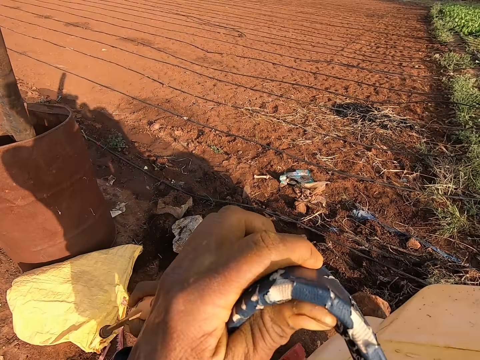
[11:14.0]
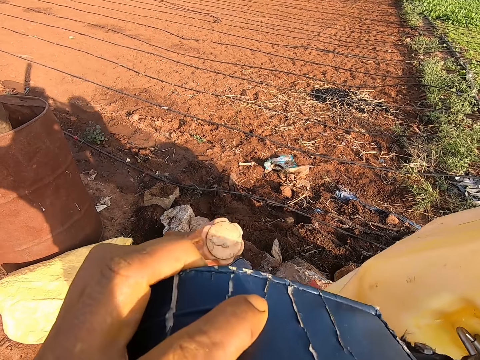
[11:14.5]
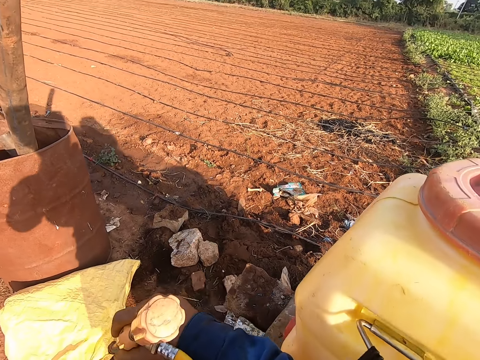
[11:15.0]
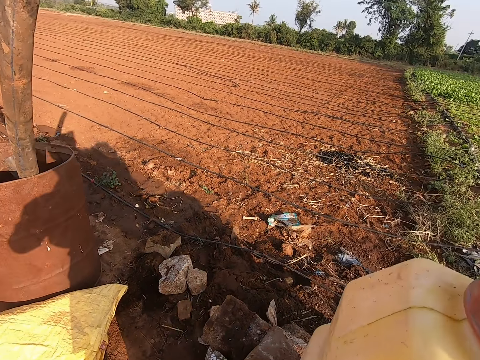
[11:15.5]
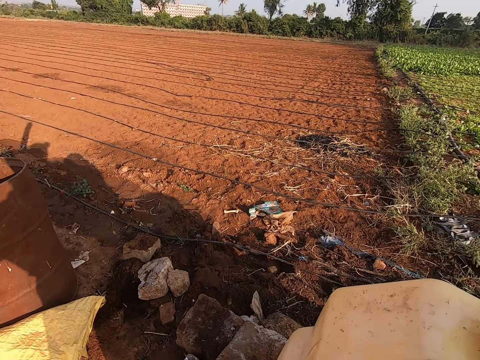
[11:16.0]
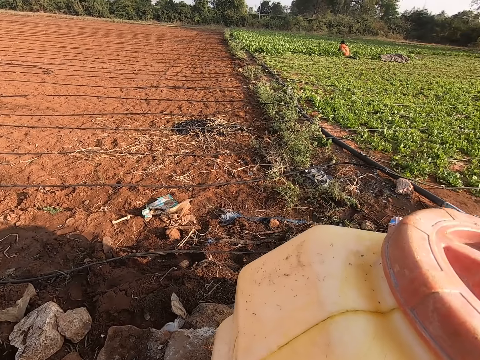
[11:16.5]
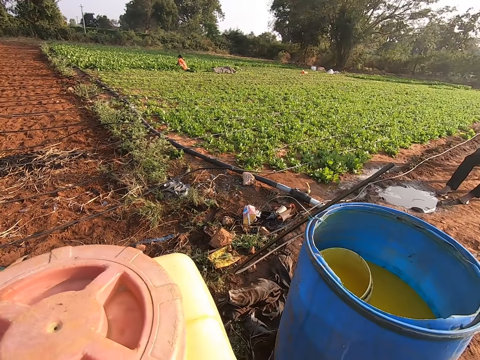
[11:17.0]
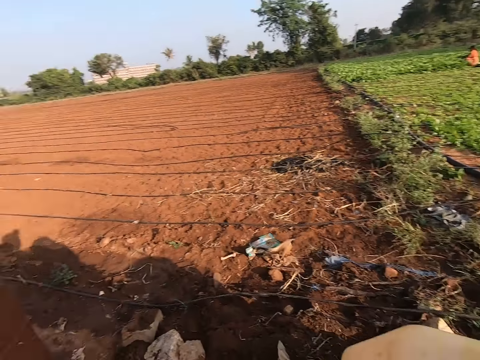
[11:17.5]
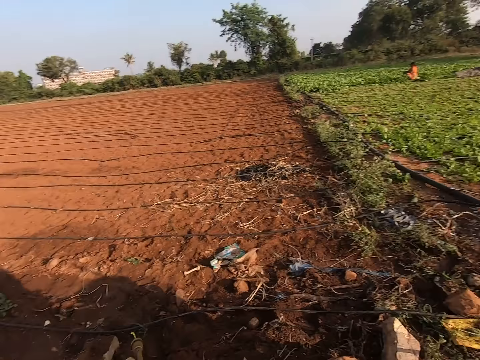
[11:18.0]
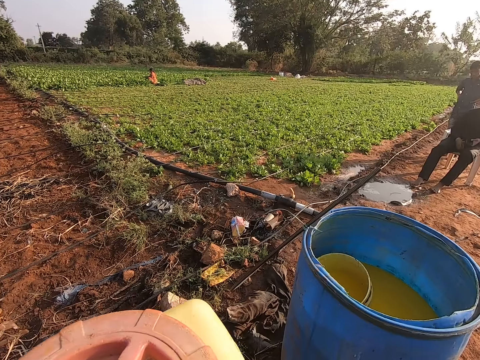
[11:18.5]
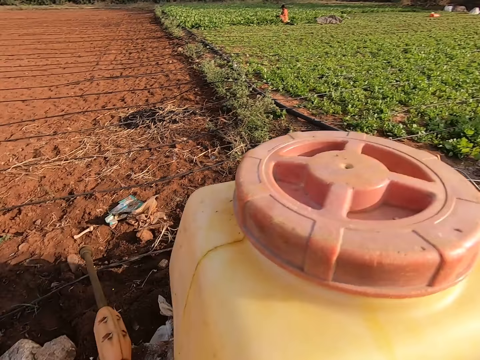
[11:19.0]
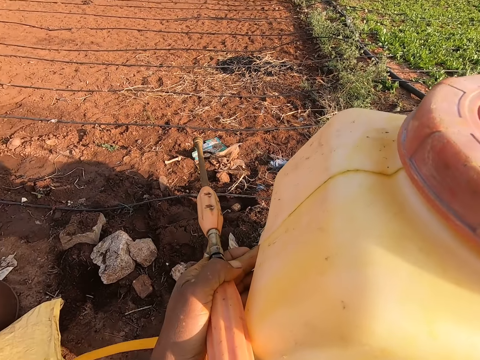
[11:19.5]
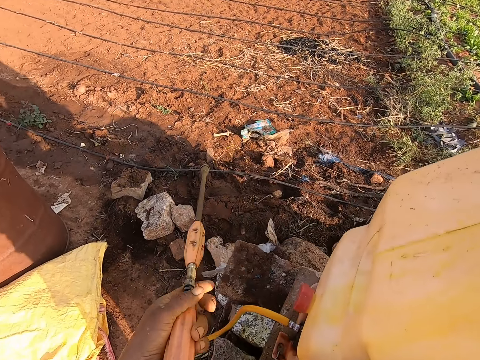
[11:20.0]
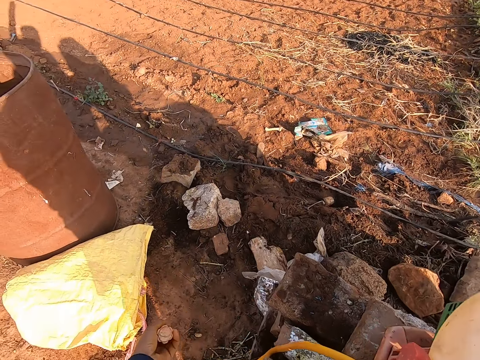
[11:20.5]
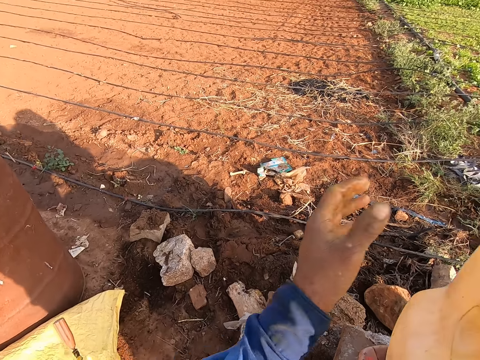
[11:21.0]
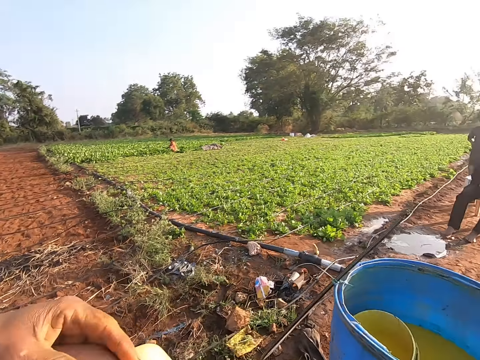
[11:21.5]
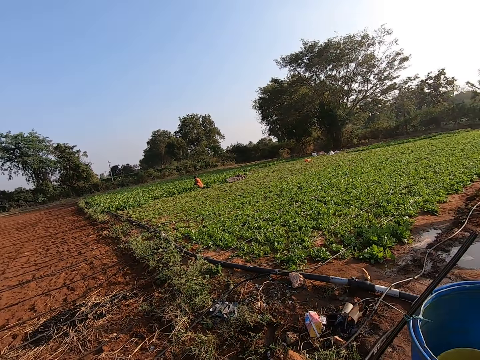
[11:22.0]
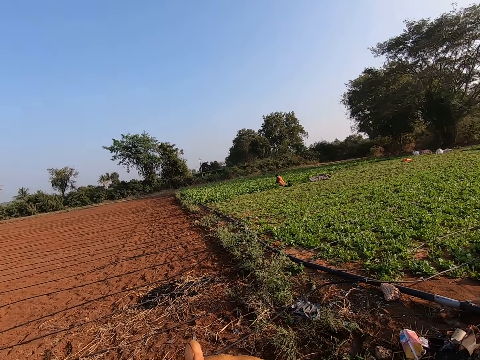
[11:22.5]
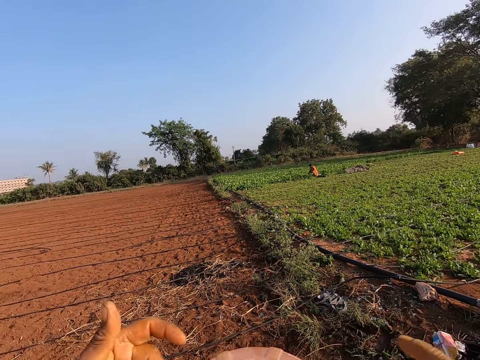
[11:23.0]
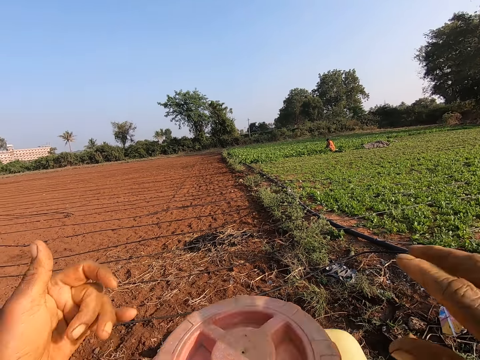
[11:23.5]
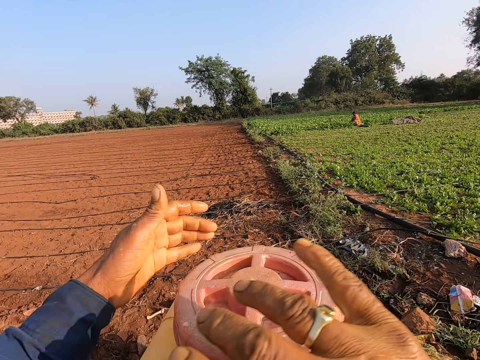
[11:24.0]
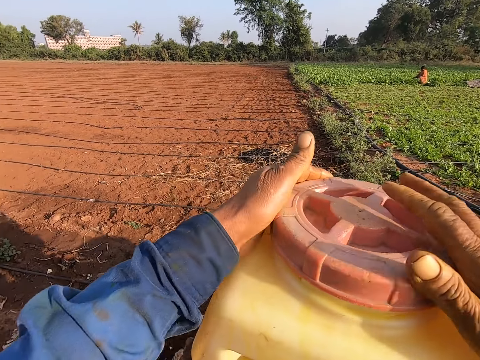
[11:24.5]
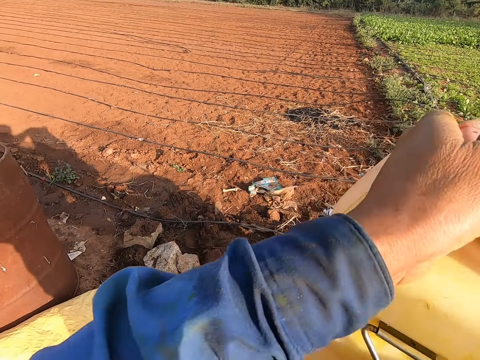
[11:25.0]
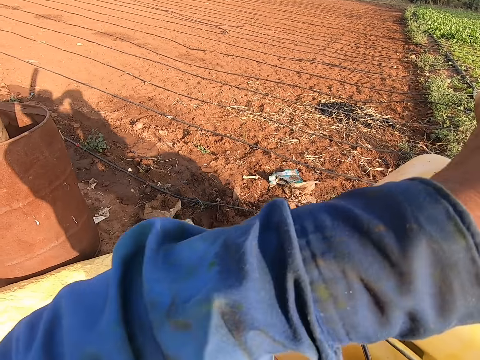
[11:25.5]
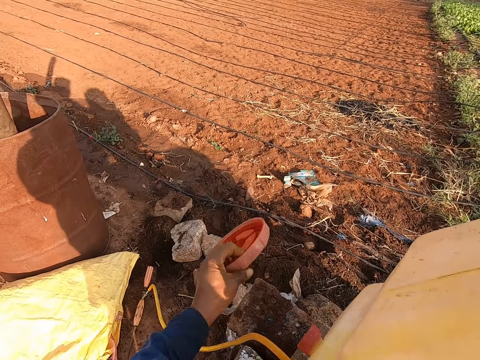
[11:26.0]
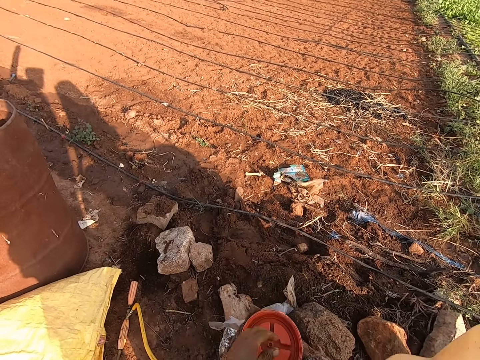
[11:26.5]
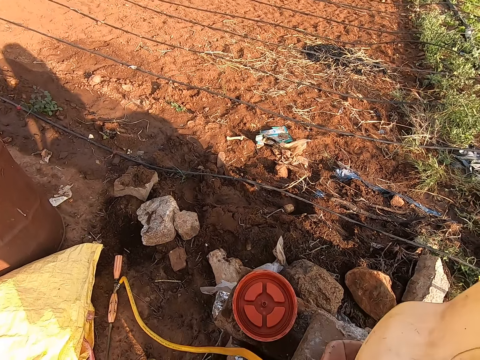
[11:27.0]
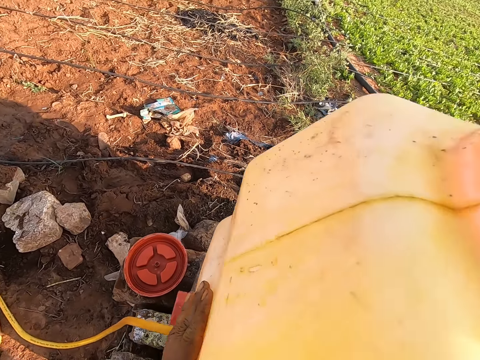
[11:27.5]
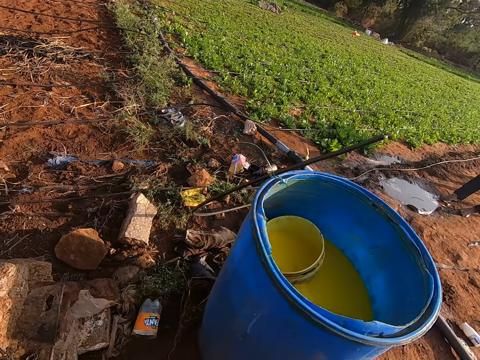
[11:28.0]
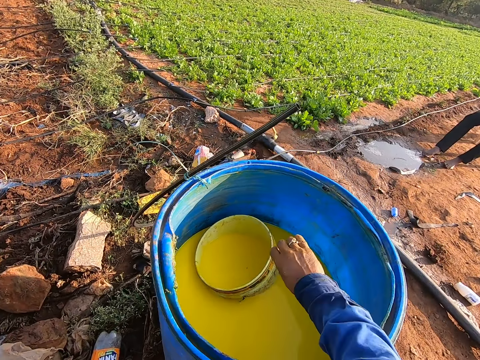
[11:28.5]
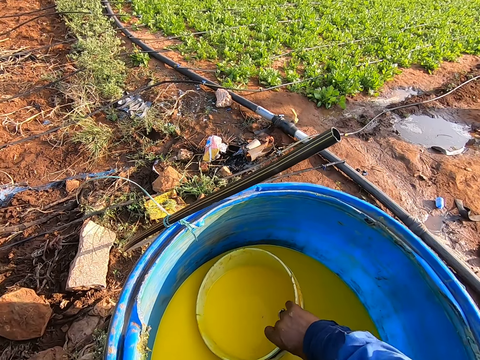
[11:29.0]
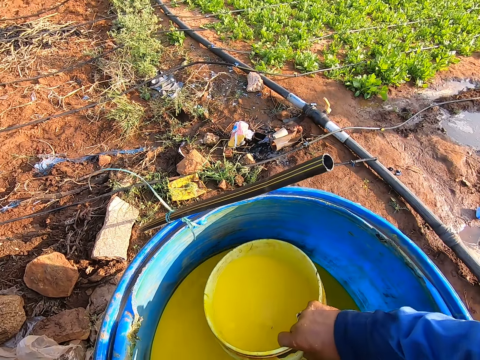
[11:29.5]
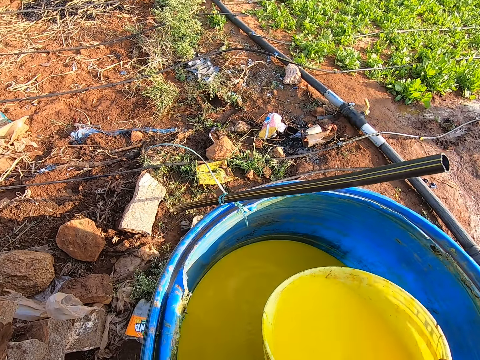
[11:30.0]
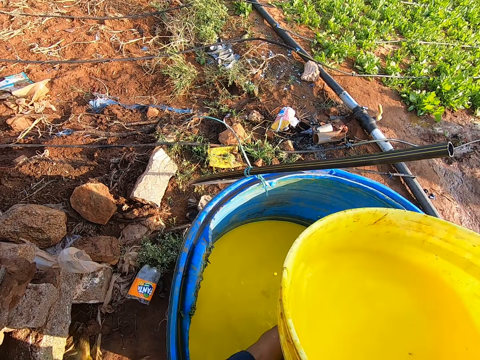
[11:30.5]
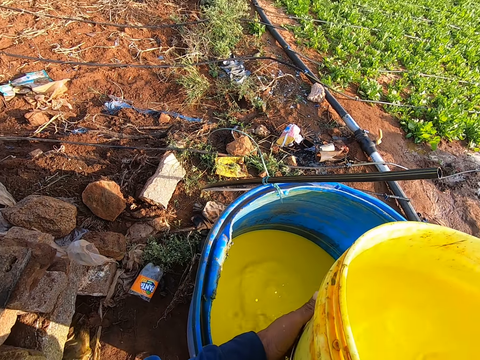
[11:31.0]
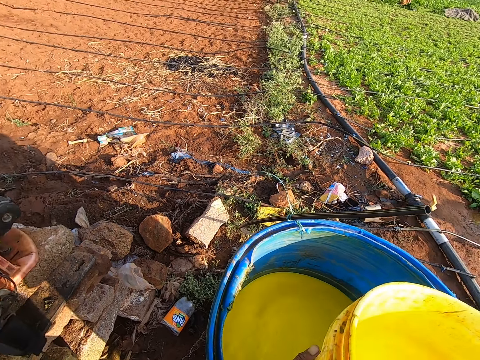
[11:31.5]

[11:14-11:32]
The camera wearer drops the backpack sprayer on the heap of blocks with both hands. He removes the sprayer from the back. He drops the sprayer gun on a sack on the ground with his left hand. He opens a lid from the backpack sprayer on the heap of blocks with both hands. He drops the lid on the heap of blocks with his left hand. He takes insecticide from a drum with a plastic or bucket in both hands.

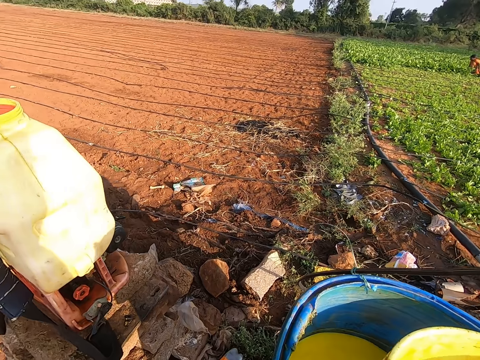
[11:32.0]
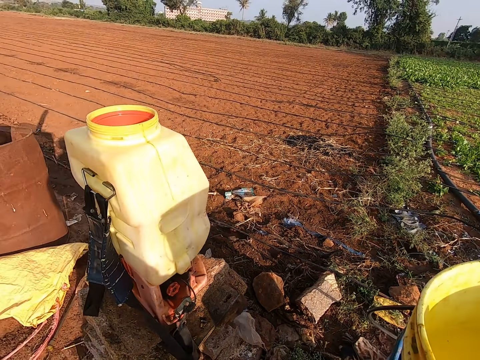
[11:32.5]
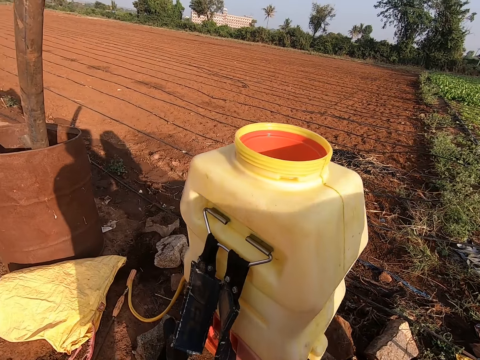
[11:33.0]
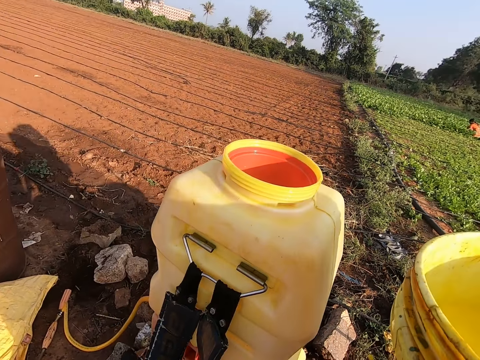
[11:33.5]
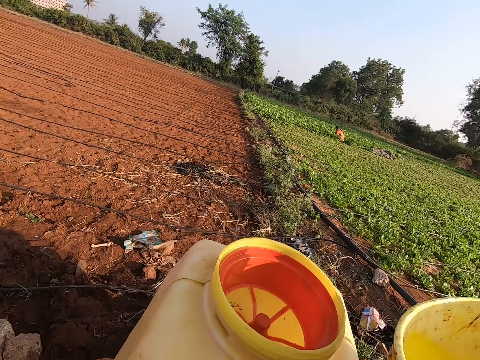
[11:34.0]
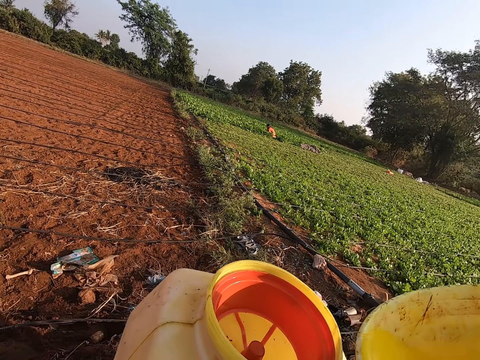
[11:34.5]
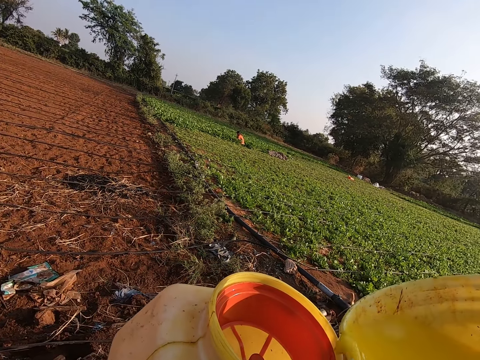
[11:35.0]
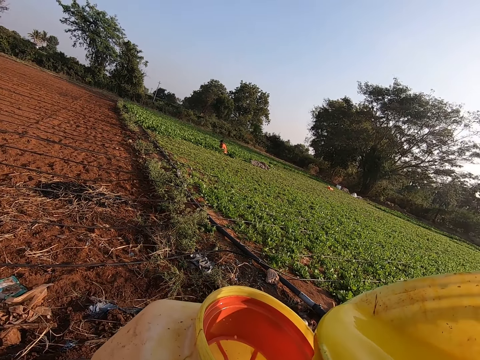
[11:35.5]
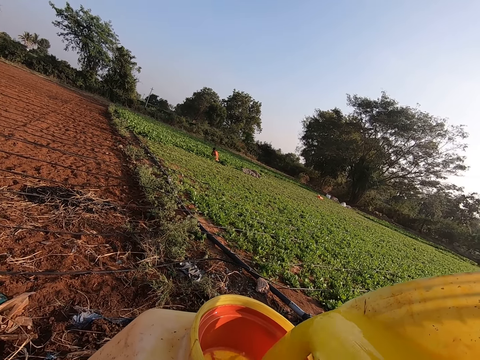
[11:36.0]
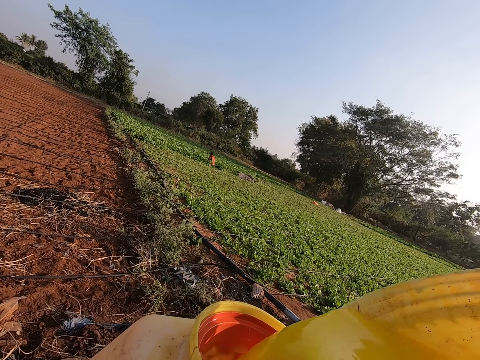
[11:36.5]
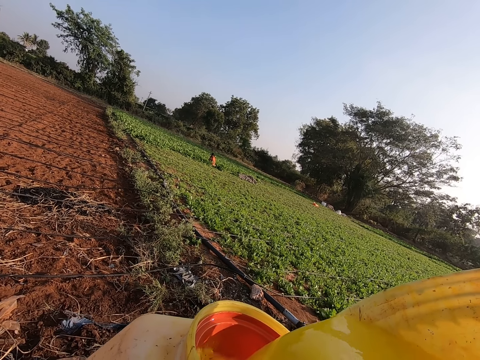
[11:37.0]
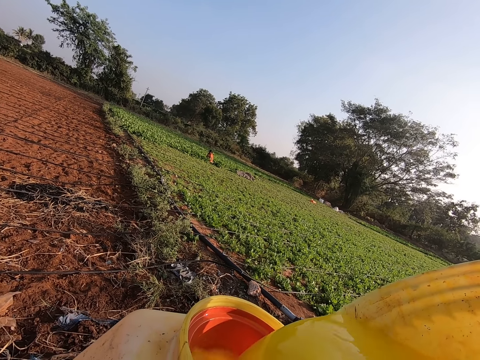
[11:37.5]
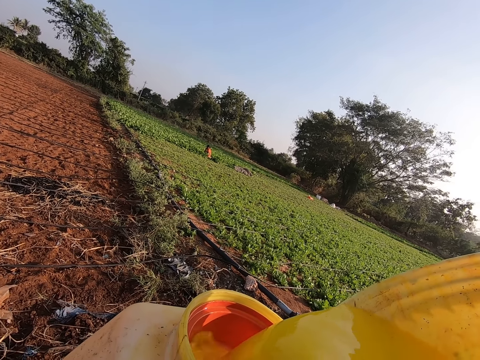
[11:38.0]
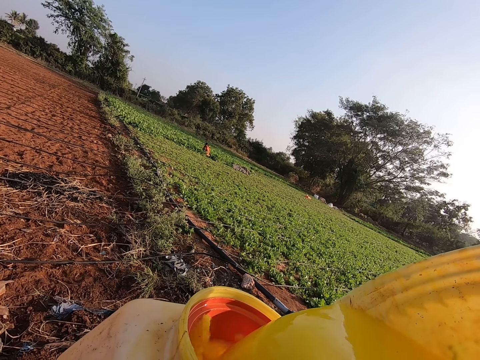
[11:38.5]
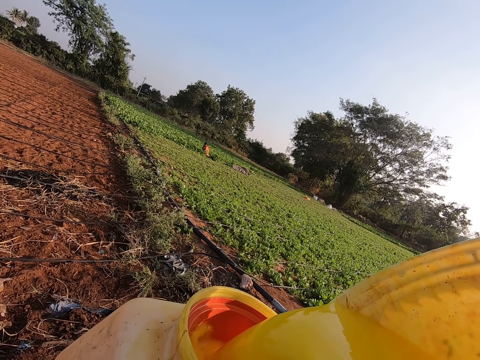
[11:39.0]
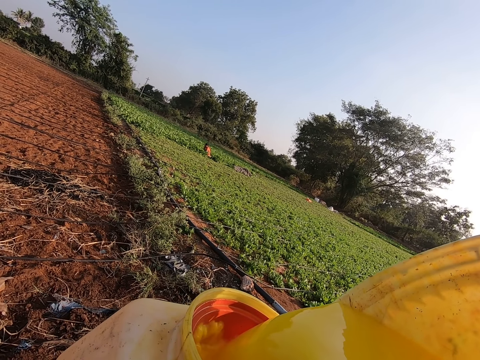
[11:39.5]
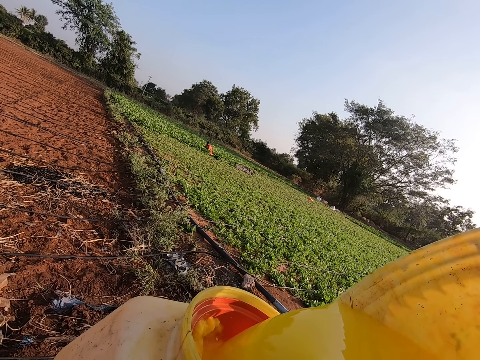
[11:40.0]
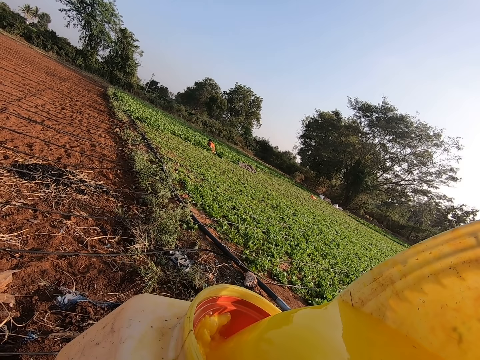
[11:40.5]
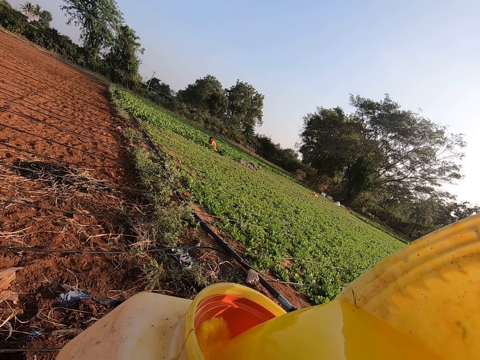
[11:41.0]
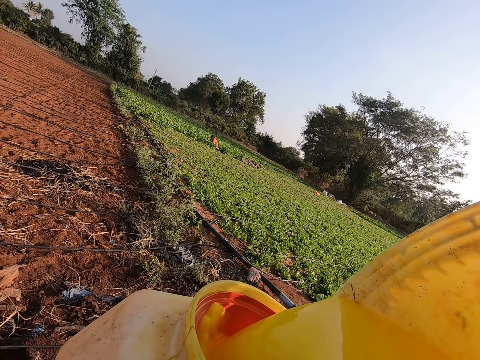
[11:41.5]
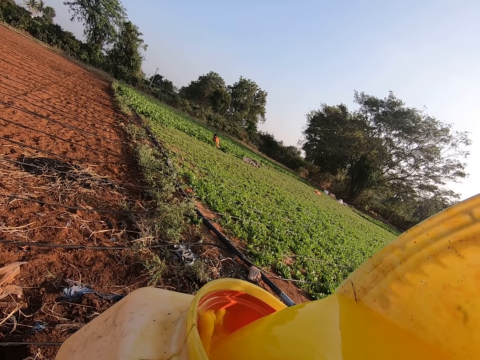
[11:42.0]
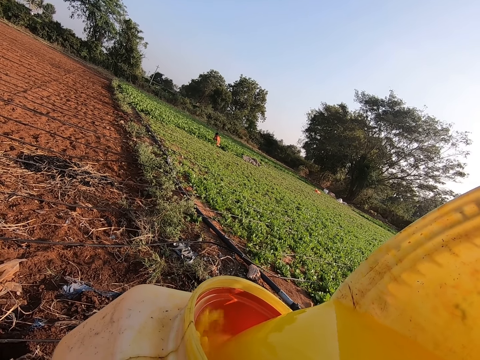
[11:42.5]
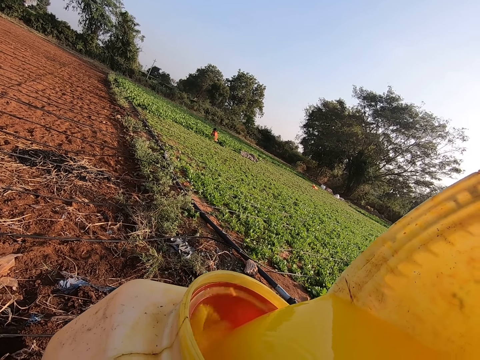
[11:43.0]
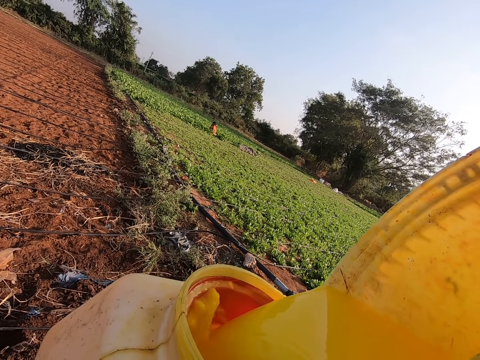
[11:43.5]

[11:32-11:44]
The camera wearer pours the insecticide in the backpack sprayer on the heap of blocks with both hands.
